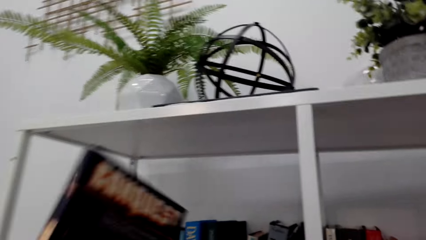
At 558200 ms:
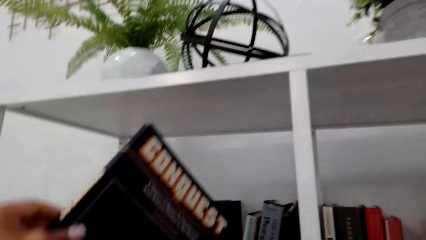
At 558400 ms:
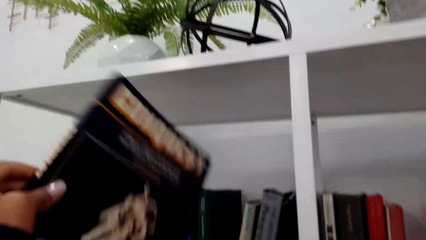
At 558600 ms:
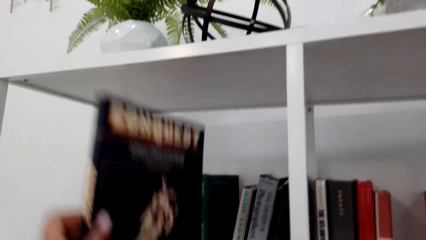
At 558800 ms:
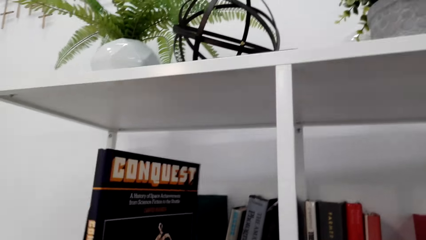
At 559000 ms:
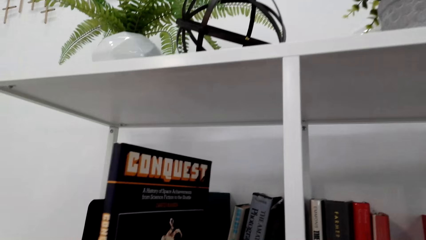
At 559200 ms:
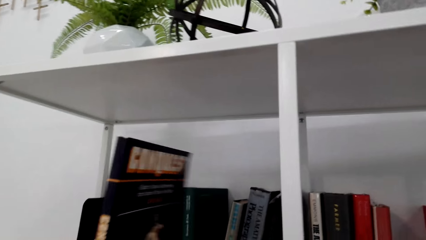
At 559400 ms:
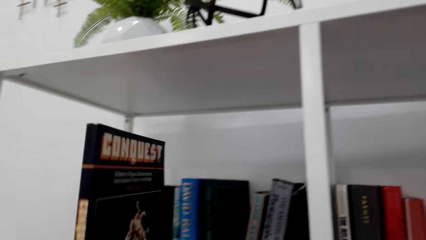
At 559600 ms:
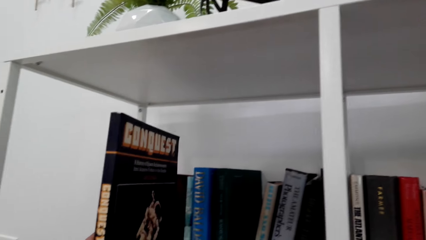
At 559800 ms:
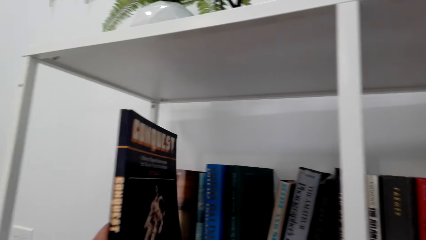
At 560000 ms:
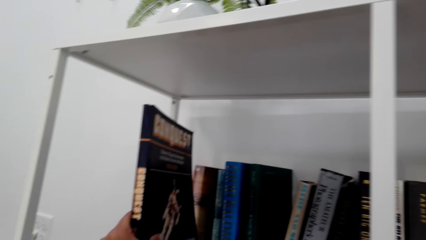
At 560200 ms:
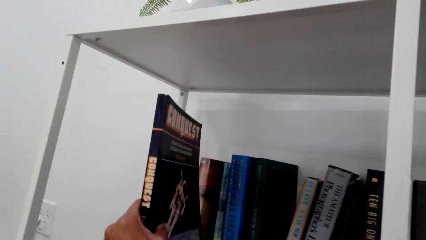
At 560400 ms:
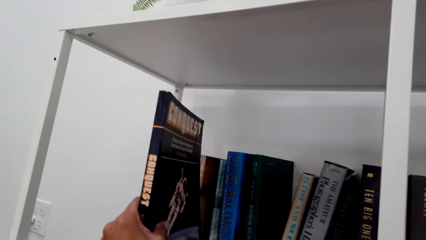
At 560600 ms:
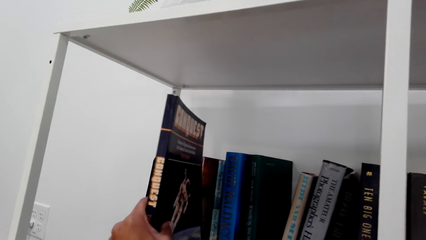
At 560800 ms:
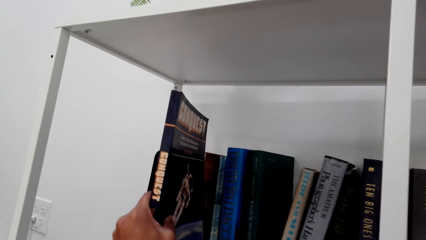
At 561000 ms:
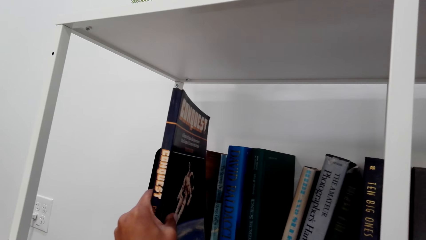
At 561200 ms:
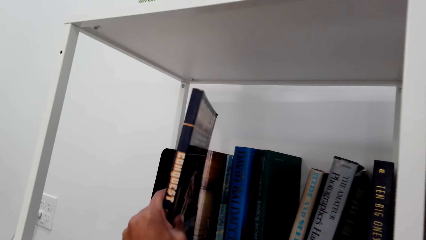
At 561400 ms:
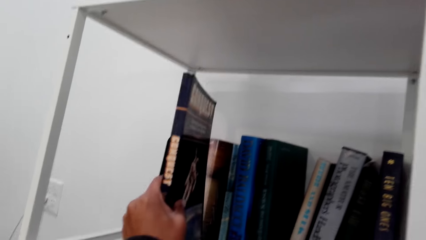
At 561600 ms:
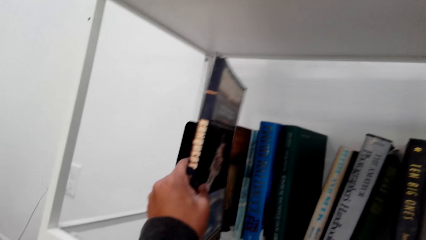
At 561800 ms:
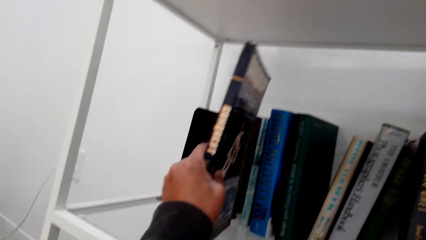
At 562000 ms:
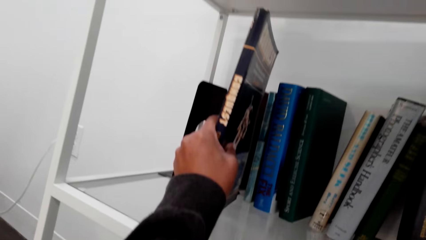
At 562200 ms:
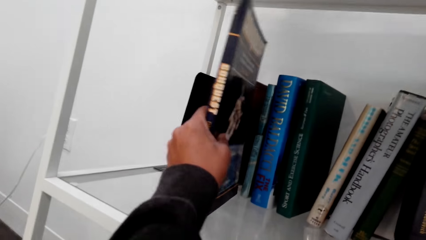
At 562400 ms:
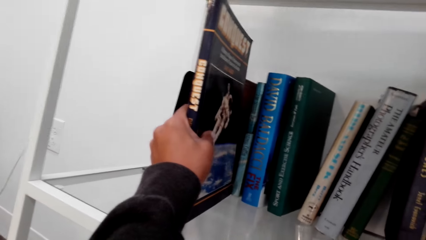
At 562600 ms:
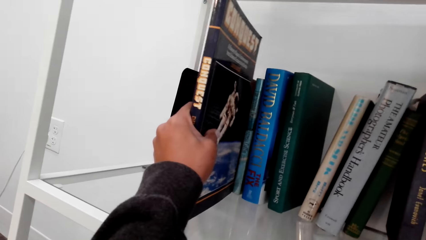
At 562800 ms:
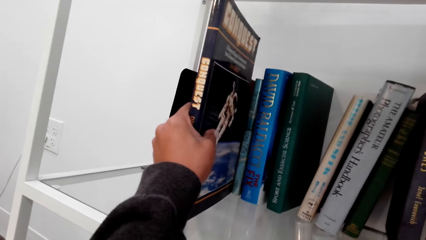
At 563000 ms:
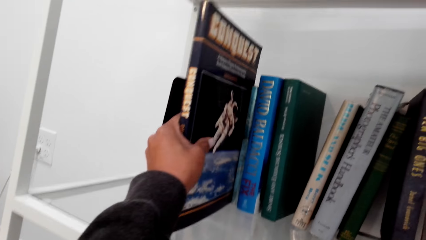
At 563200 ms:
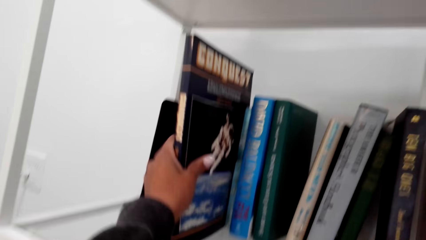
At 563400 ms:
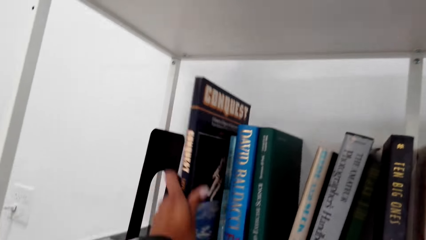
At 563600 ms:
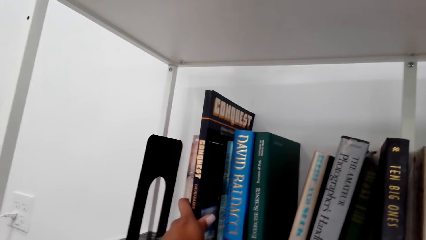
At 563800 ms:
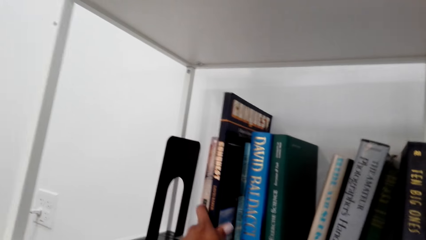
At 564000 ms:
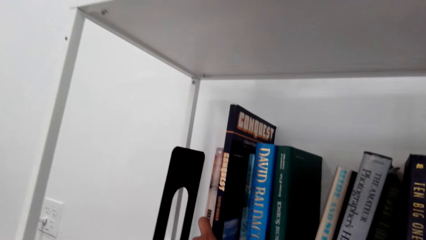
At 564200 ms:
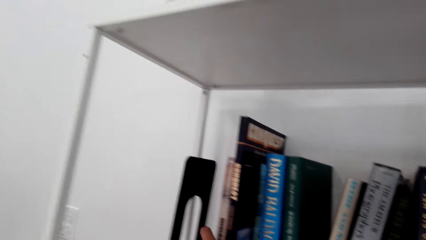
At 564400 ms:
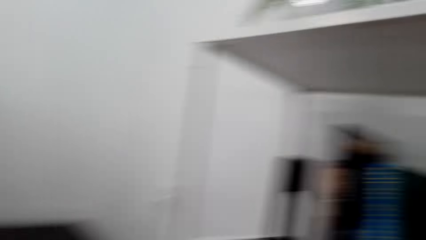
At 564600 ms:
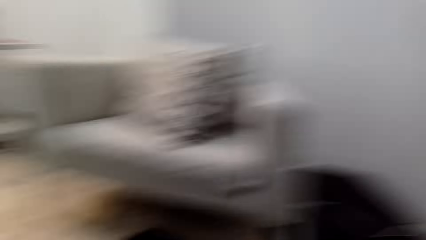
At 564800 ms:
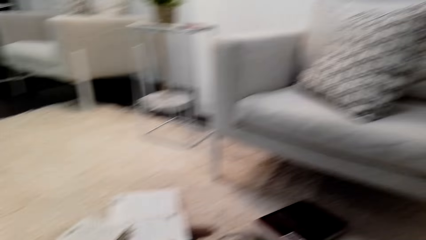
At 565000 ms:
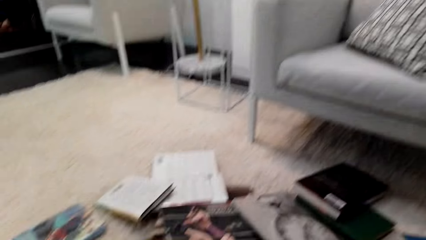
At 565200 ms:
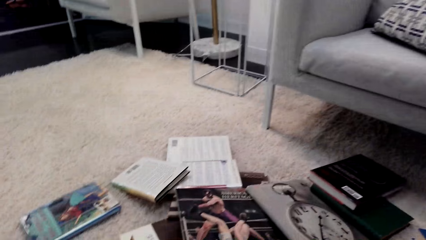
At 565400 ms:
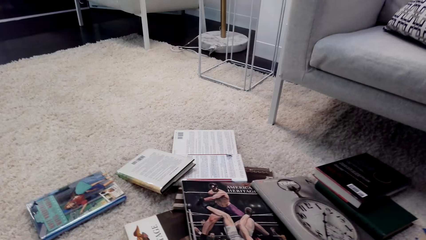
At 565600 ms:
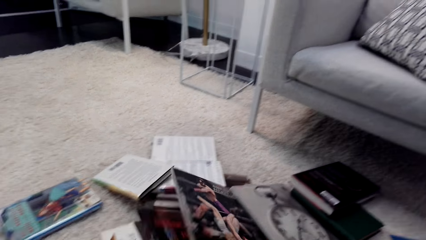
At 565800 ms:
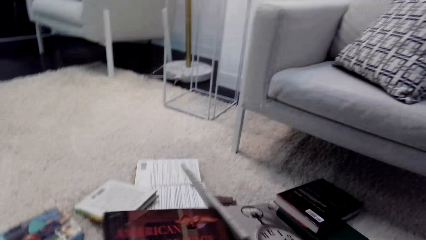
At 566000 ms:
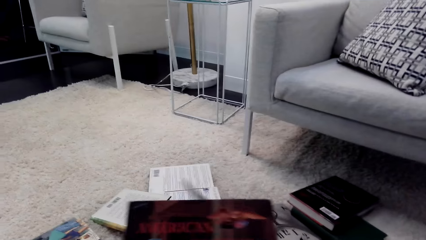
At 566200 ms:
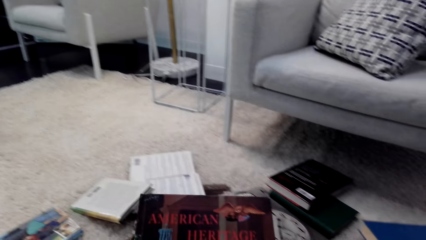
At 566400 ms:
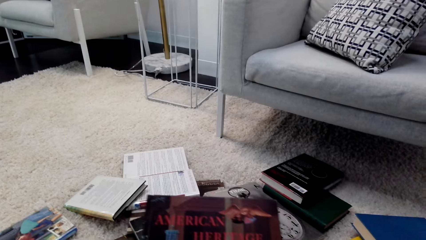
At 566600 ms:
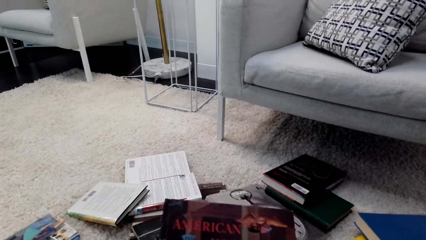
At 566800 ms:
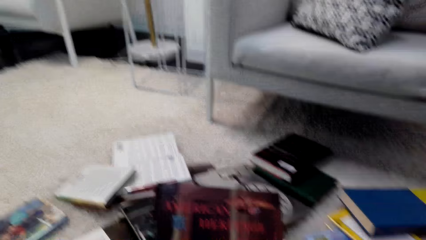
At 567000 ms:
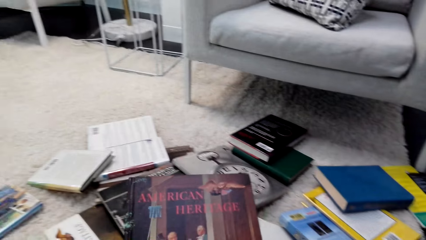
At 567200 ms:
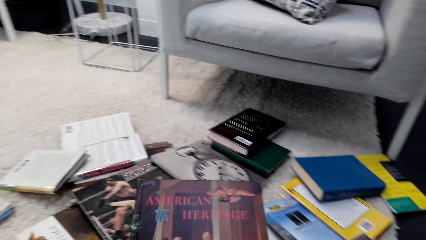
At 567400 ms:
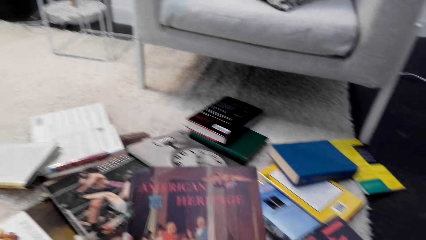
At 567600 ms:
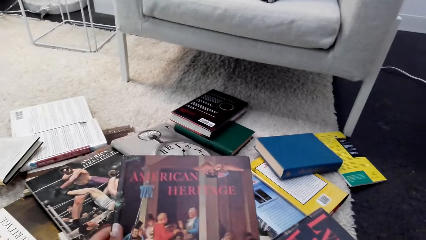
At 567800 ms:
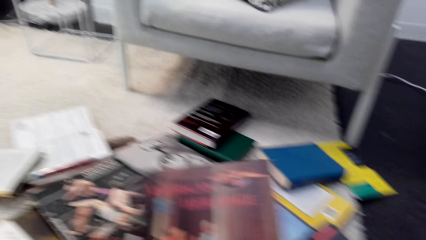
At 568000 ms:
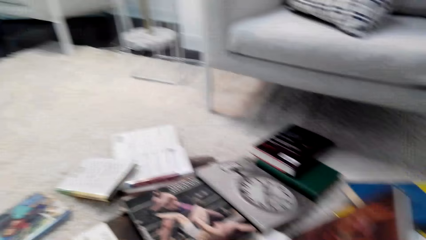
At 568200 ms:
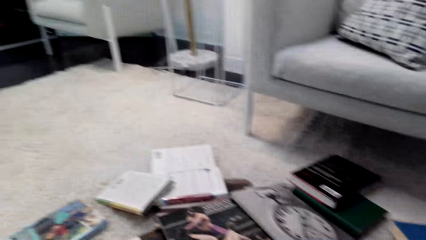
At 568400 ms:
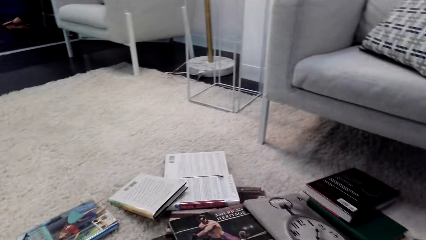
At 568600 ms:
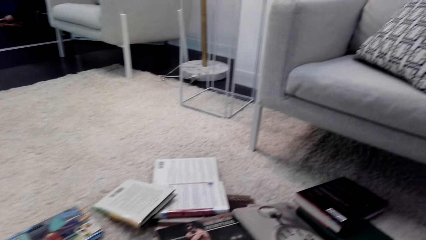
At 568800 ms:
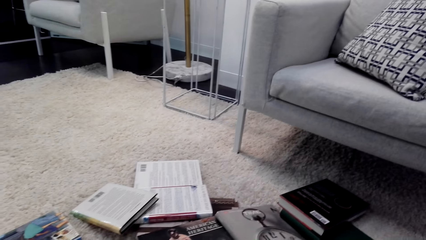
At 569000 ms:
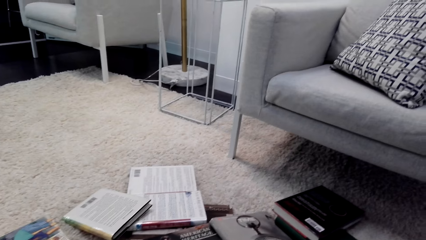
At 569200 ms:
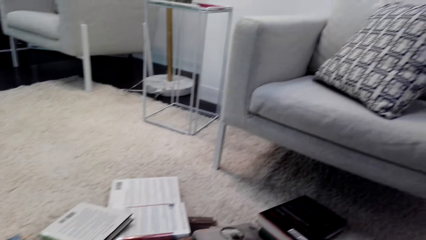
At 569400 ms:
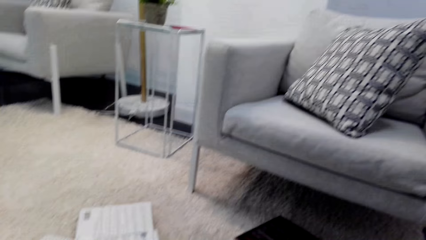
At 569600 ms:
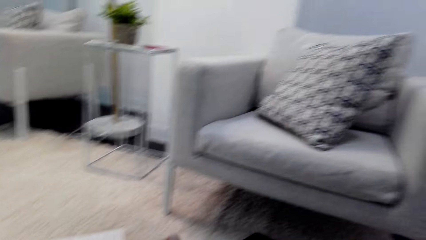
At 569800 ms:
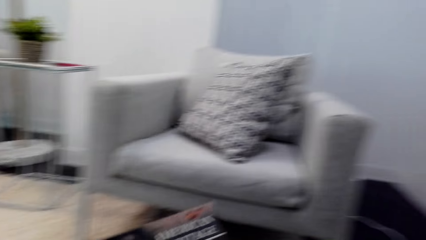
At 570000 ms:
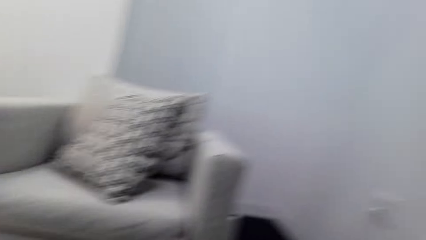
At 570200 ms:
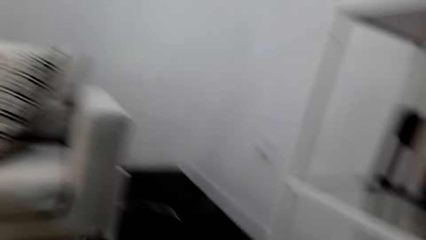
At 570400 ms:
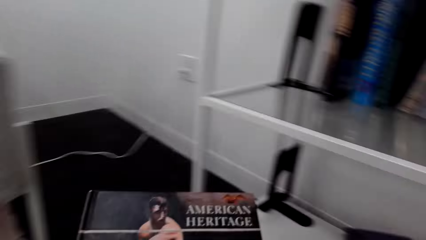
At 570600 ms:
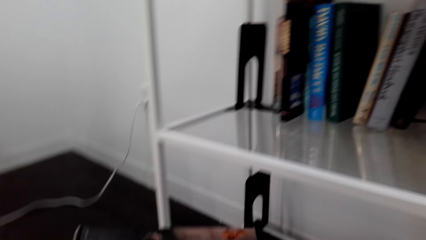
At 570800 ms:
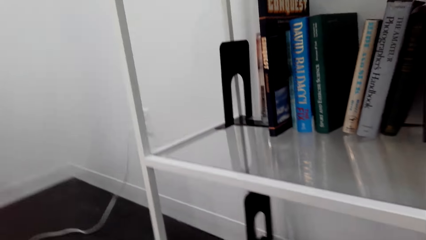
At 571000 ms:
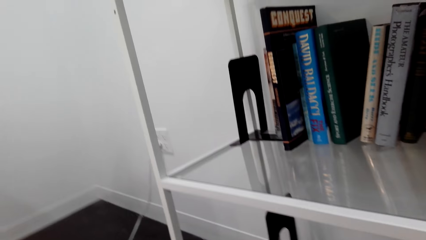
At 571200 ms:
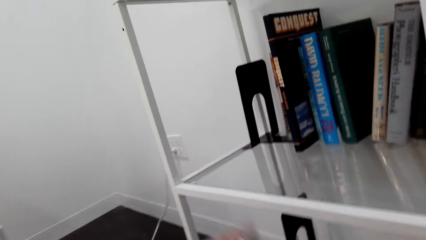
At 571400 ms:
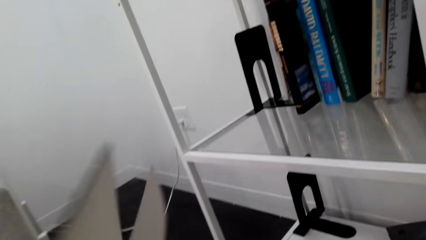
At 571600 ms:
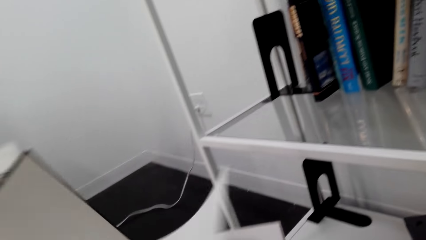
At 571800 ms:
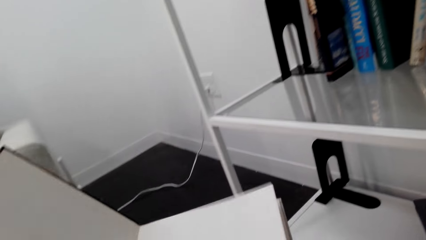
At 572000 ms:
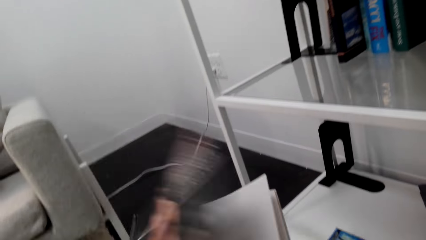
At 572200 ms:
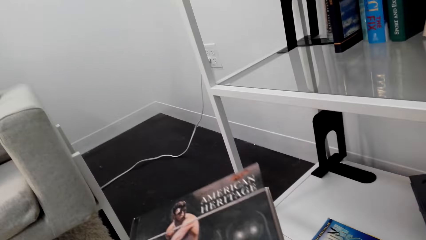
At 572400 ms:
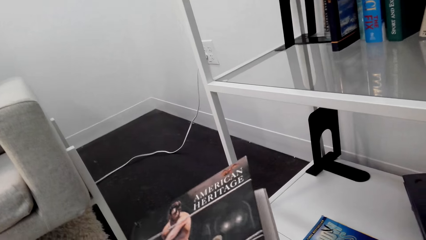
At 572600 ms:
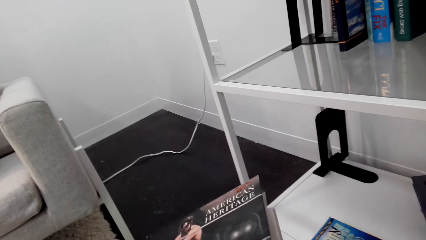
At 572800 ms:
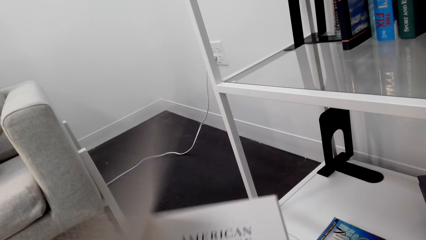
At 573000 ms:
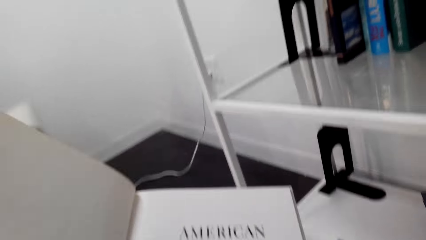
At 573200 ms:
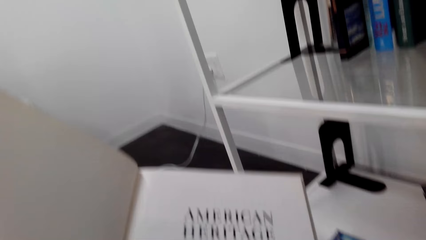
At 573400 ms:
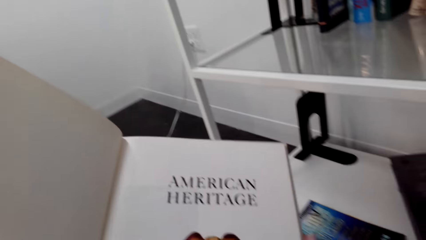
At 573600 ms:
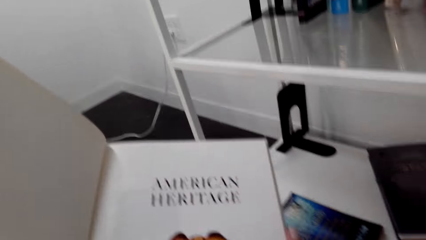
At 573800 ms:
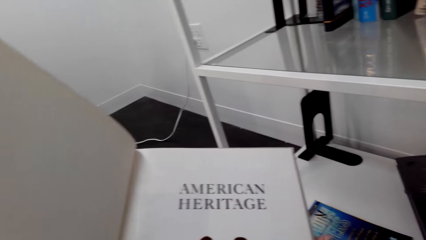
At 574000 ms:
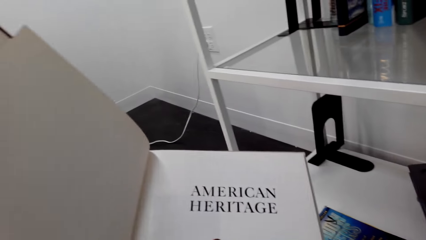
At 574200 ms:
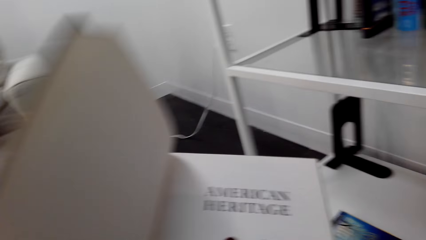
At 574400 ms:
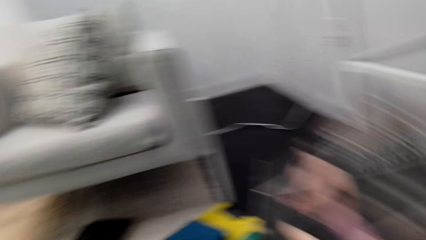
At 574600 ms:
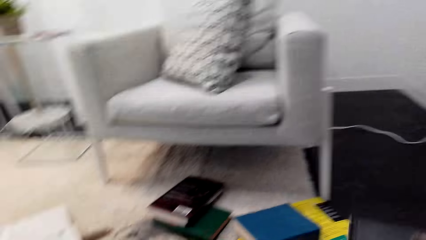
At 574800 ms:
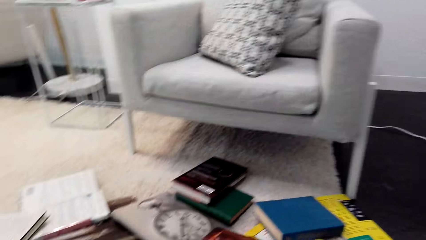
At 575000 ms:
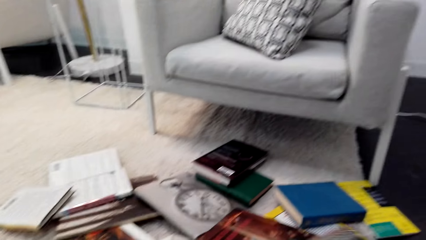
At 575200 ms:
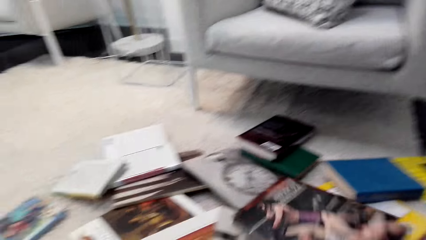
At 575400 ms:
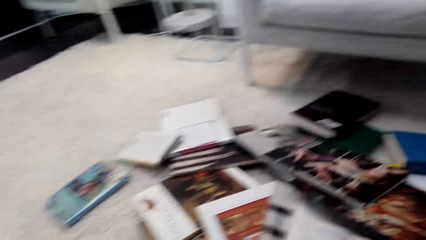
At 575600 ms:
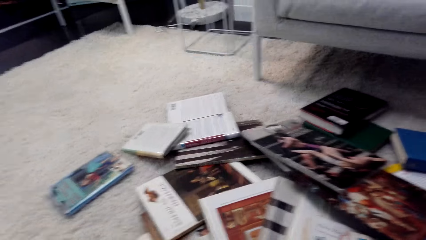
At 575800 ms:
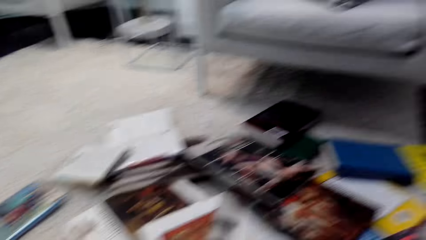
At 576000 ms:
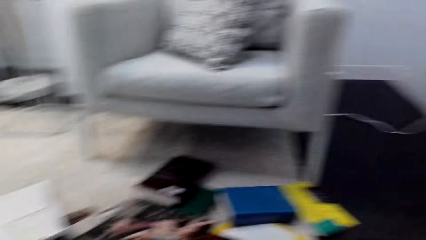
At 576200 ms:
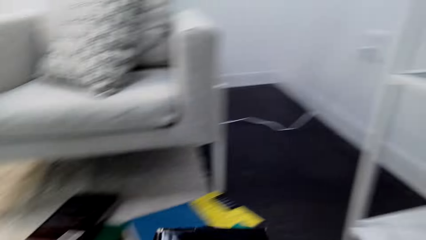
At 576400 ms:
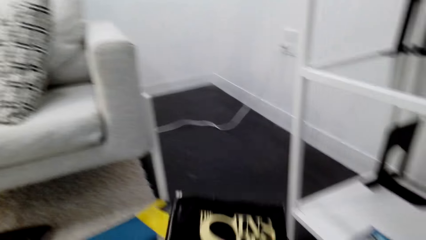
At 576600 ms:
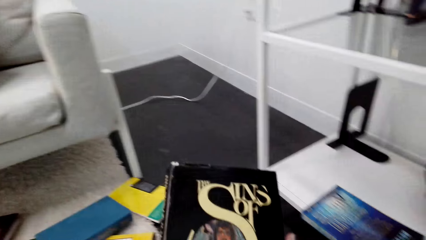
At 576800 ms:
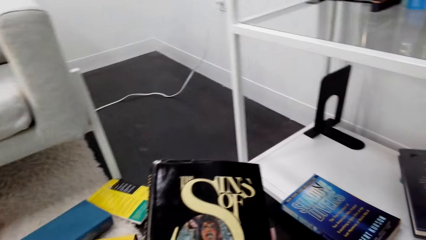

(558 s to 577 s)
The camera wearer places the book on the shelf. They turn around. They pick the book from the floor. They hold the book. They flip through the book. They open the book. They close the book. They pick the book.
